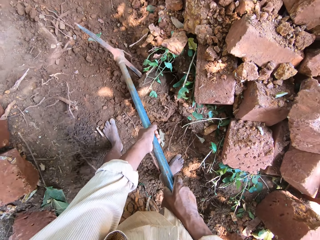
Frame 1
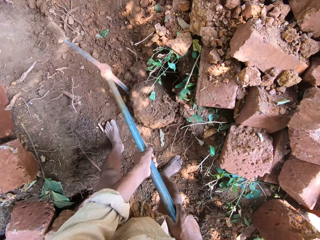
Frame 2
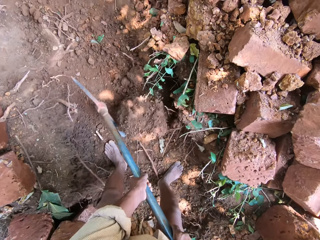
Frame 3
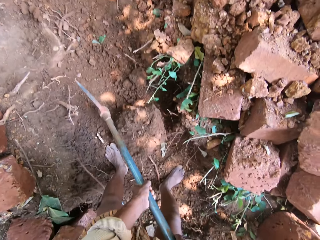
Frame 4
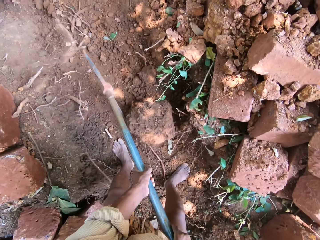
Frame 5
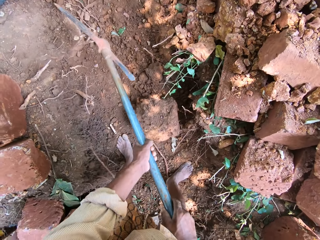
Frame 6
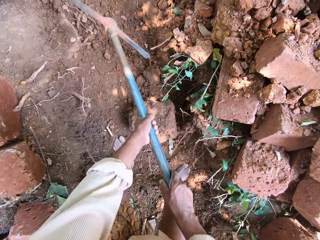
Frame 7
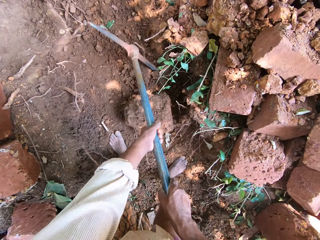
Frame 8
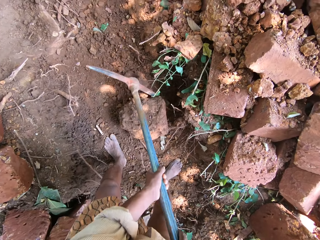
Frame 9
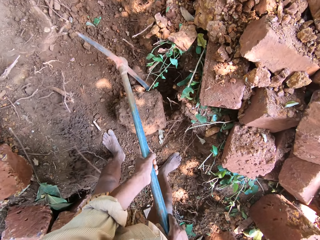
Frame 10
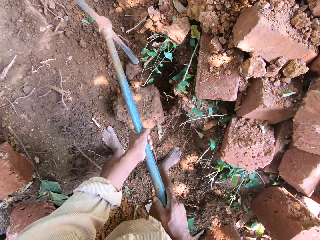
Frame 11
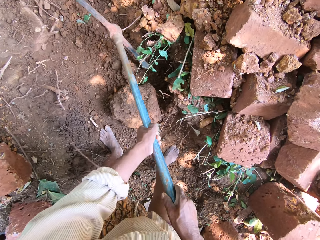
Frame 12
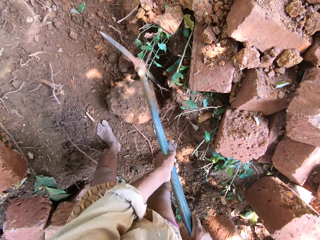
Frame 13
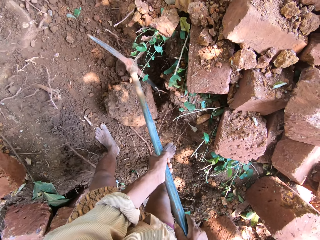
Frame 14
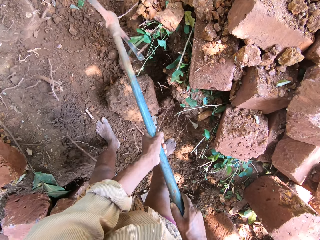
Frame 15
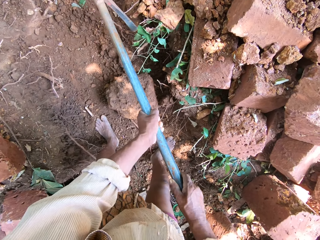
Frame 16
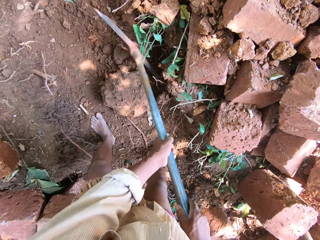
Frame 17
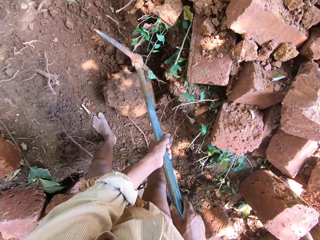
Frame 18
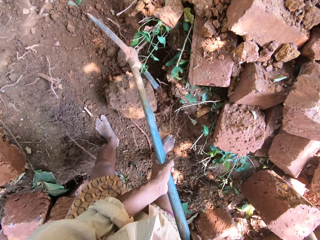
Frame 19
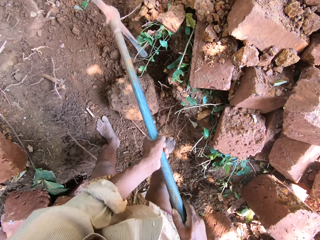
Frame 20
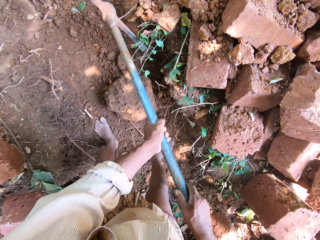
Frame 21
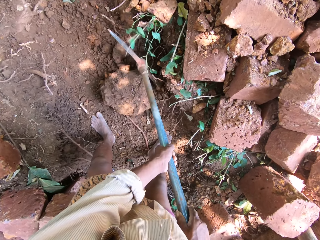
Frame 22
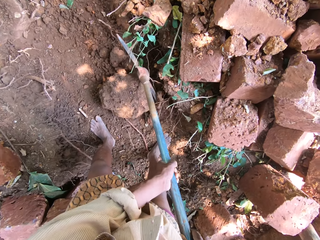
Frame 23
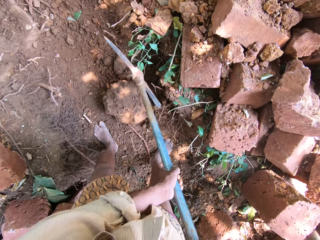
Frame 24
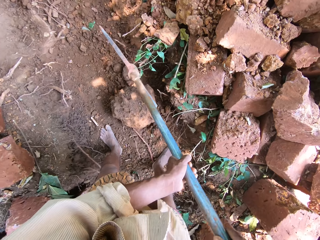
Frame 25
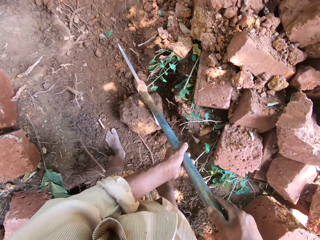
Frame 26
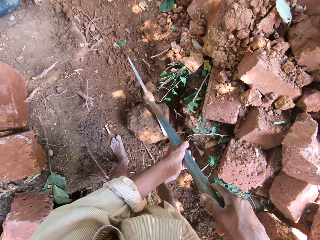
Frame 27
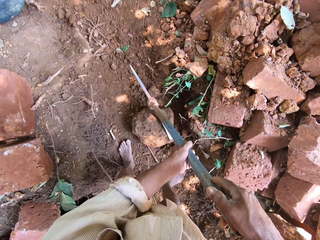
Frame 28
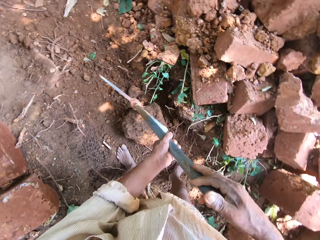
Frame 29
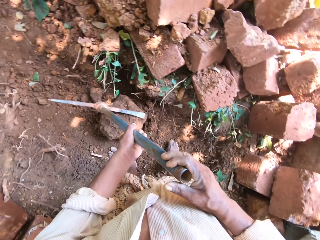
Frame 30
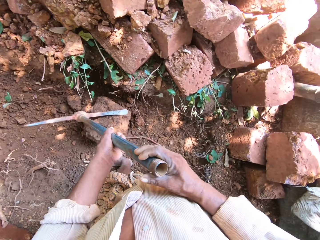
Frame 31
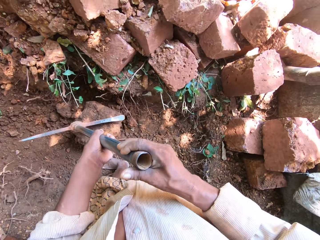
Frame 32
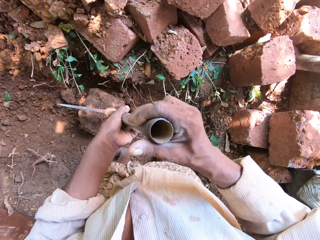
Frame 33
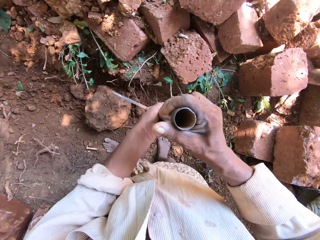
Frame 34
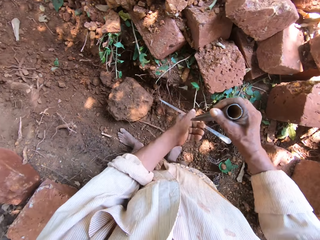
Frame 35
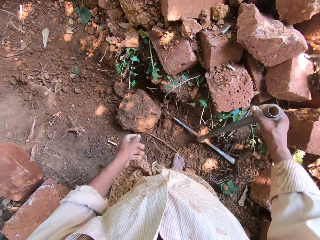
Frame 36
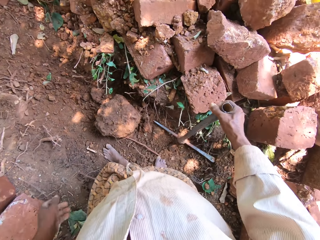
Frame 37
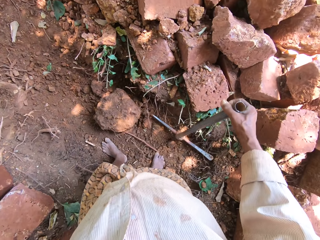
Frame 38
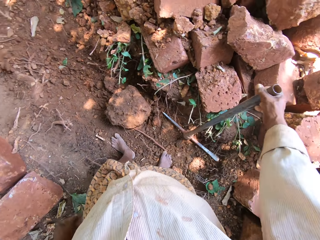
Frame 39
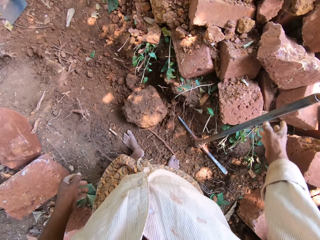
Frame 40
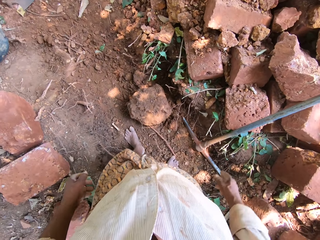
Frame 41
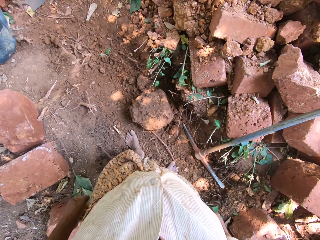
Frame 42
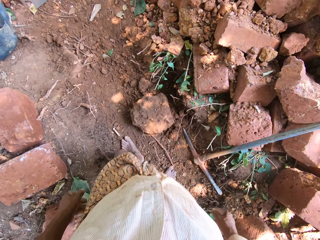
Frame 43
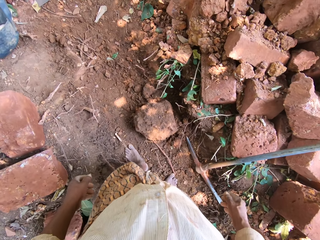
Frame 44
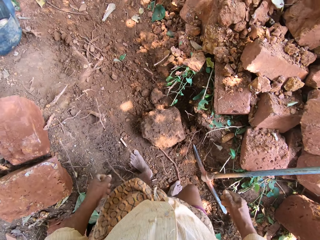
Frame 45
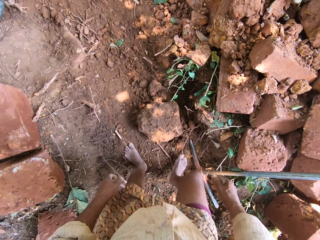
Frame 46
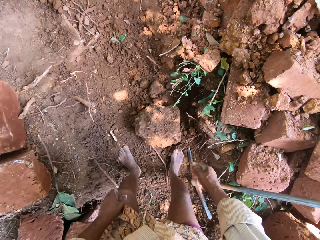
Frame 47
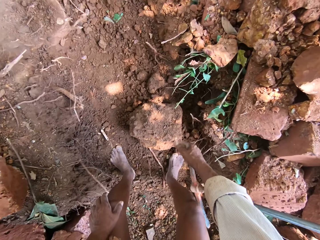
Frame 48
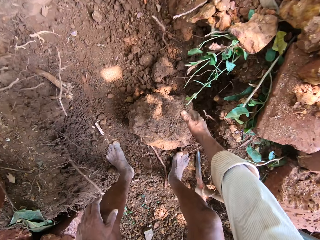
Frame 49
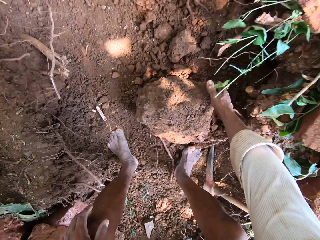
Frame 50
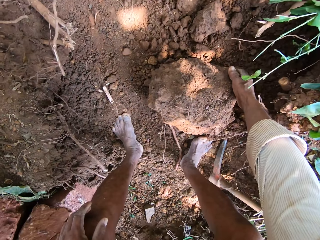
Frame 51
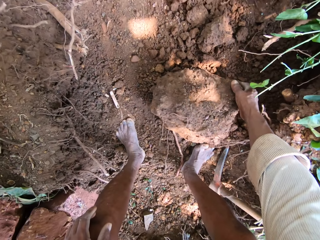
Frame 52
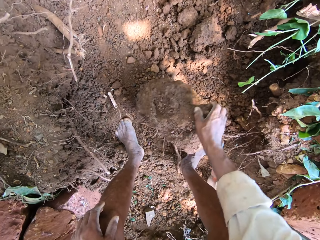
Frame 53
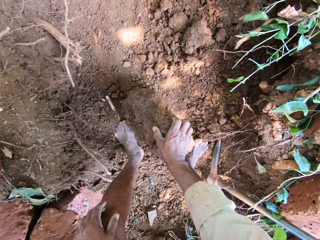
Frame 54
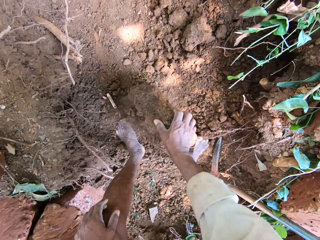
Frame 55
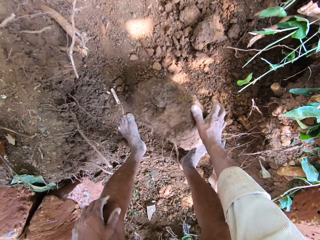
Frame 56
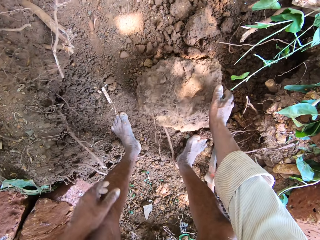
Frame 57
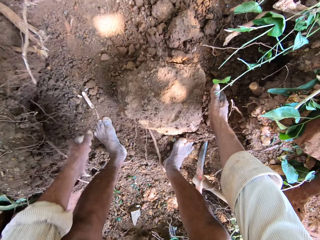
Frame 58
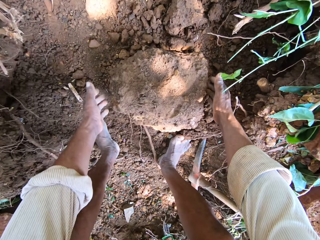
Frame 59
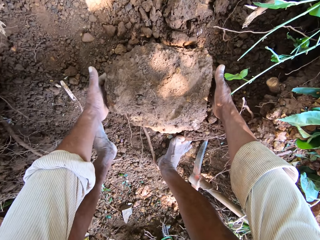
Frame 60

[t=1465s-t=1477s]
The camera wearer drops the pick axe on the ground with his right hand. He turns over the stone on the ground with his right hand. He picks up the stone.

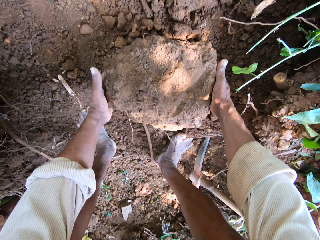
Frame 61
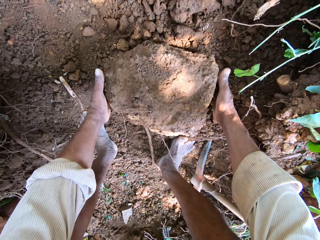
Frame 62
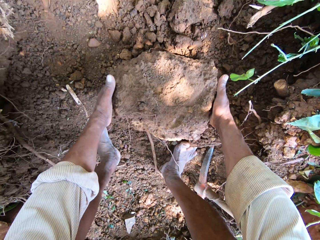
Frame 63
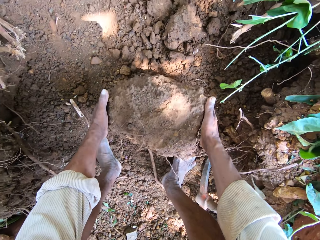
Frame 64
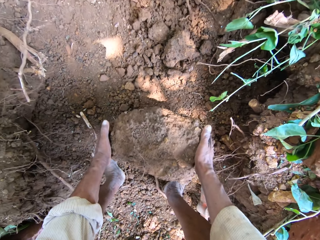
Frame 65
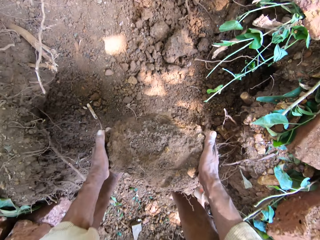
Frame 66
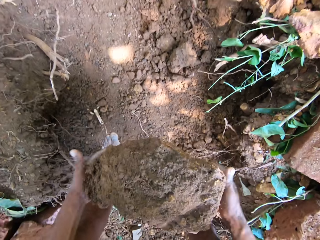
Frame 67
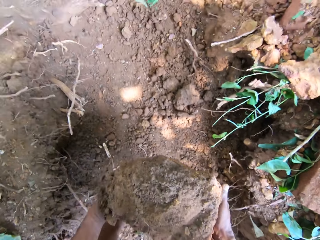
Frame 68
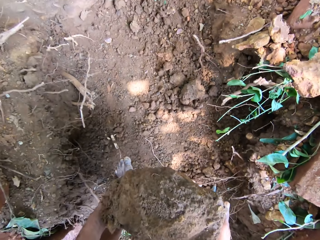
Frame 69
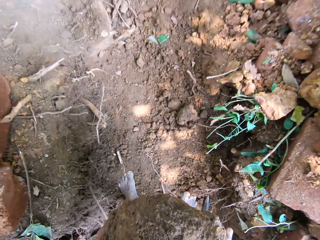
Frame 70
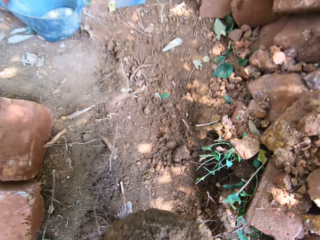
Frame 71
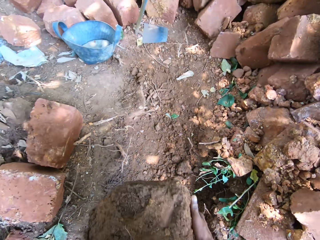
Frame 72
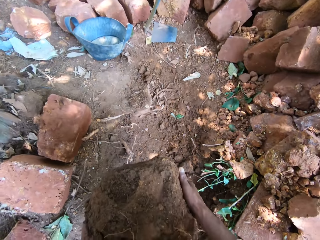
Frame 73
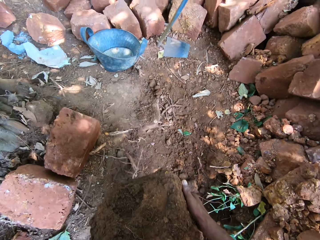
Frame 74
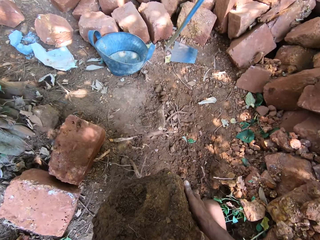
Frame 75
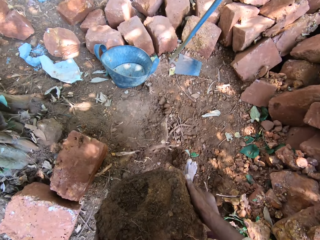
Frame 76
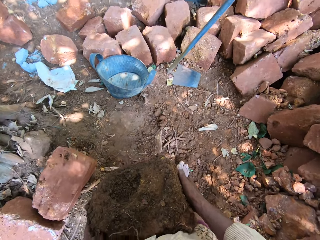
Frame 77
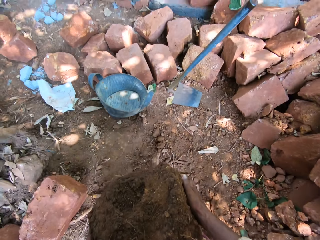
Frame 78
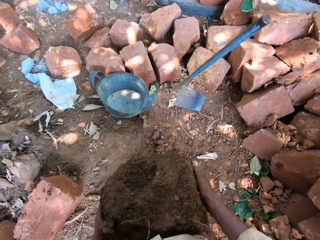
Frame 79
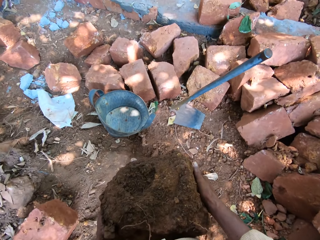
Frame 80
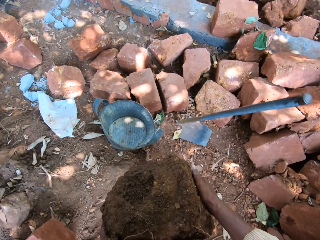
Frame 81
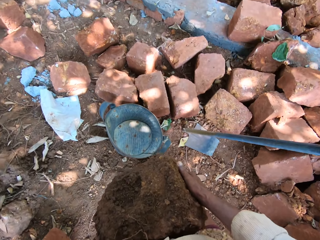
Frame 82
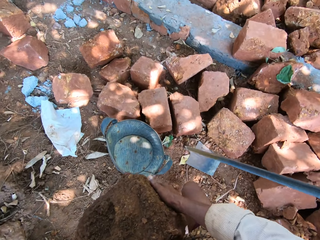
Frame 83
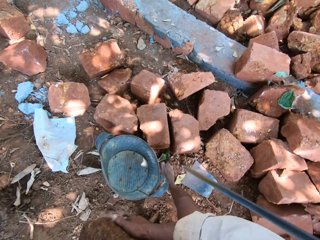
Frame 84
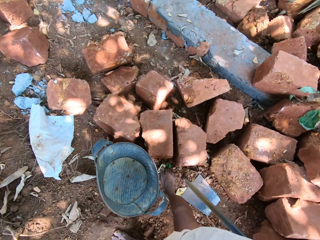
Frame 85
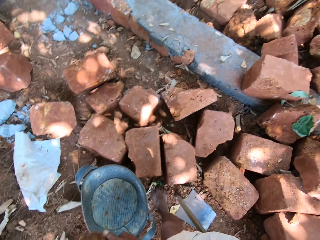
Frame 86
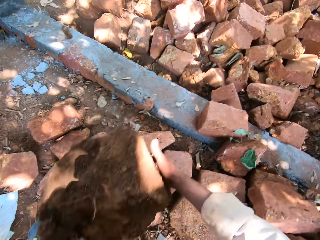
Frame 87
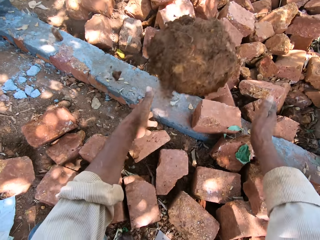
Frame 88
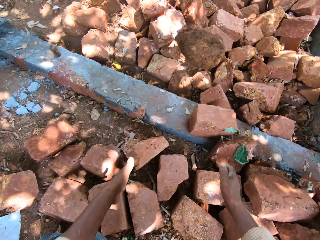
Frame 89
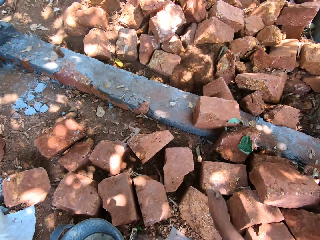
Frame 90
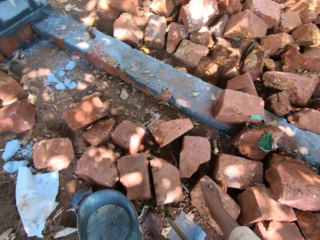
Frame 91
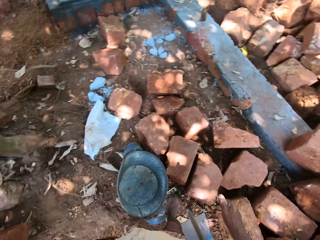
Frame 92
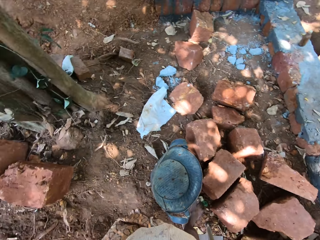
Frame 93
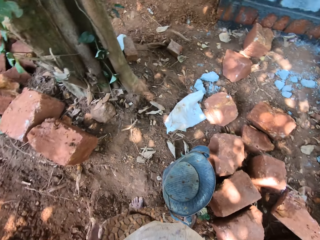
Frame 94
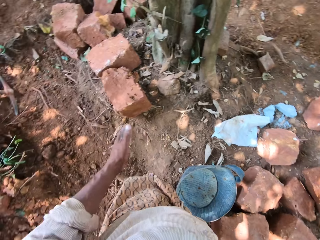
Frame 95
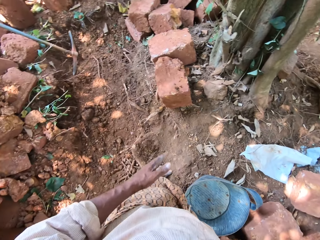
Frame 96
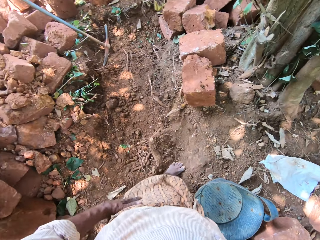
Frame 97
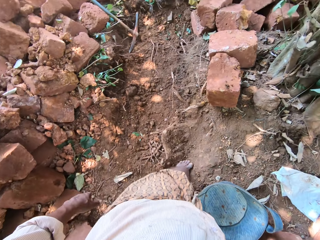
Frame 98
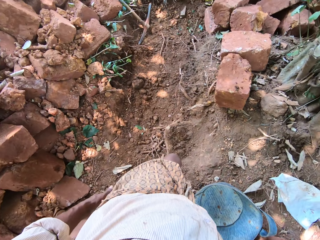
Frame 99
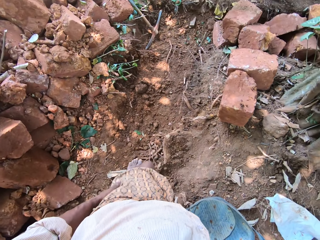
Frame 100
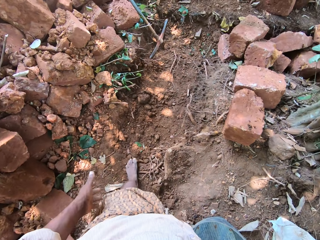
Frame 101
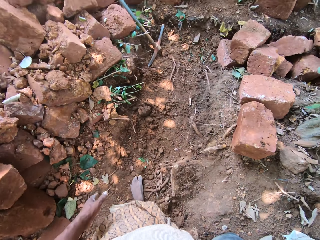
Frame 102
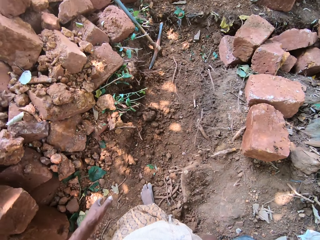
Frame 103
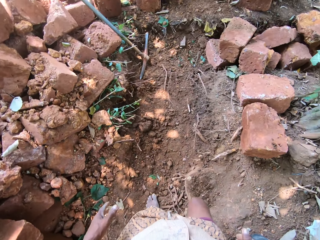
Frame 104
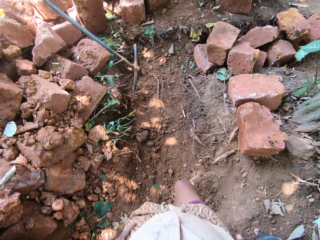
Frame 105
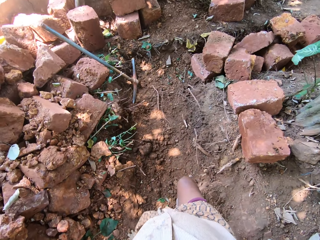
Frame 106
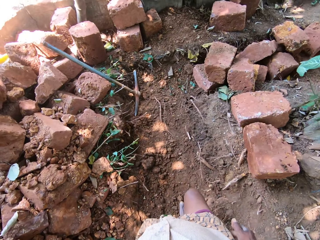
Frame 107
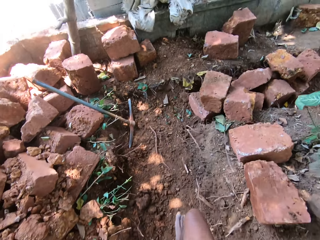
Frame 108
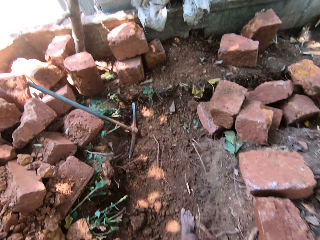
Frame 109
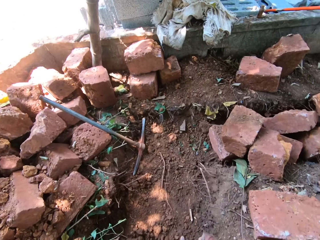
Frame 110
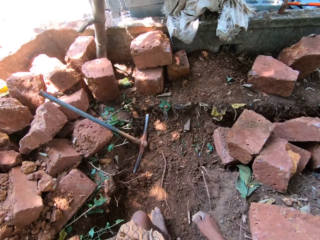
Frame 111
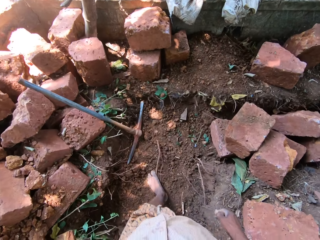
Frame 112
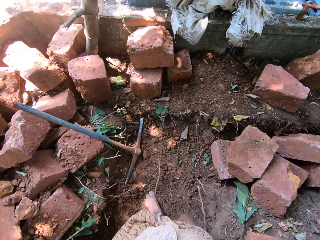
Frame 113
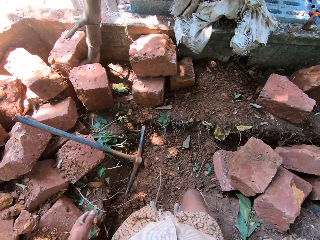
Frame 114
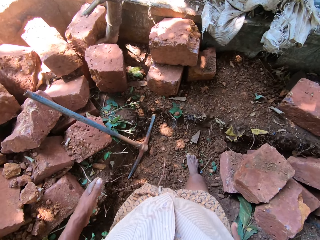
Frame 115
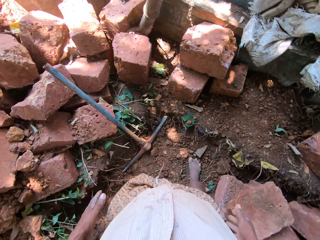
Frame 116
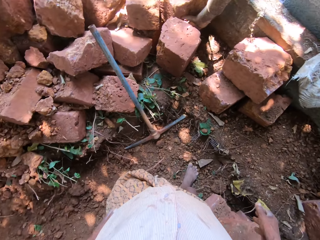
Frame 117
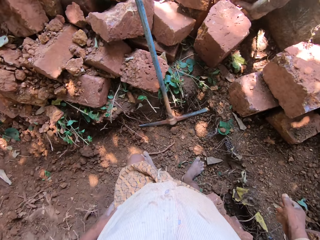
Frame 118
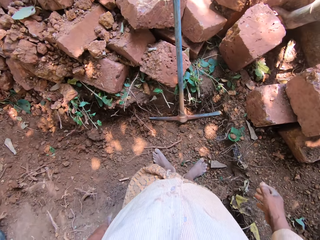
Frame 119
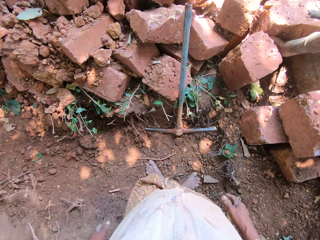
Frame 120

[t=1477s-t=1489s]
The camera wearer walks around. He throws the stone on a heap of stones with his hands. He cleans his left hand on his wrapper. He walks around.
